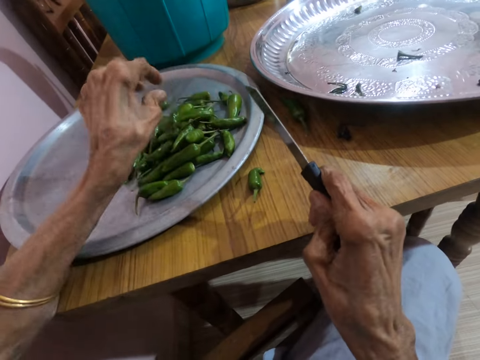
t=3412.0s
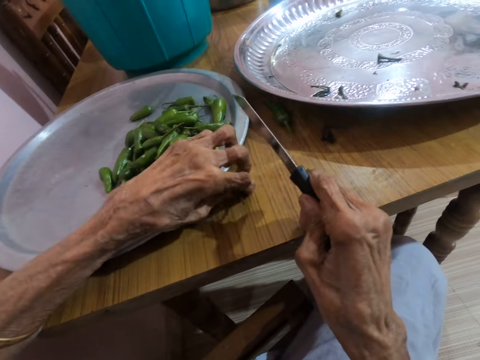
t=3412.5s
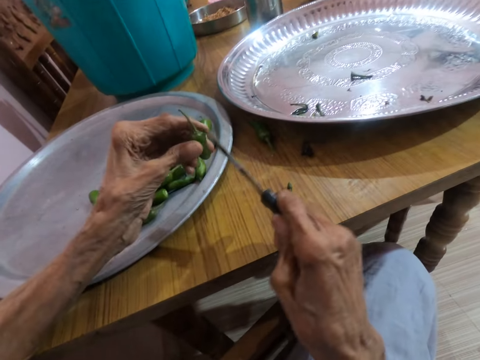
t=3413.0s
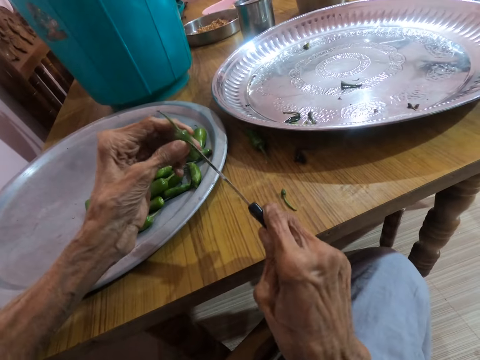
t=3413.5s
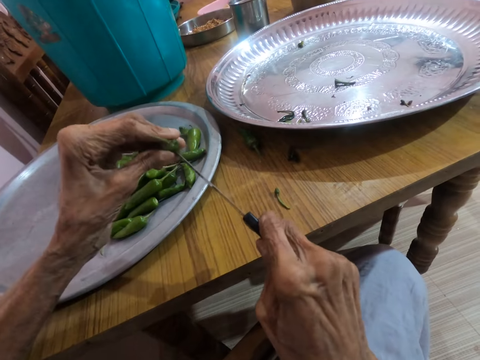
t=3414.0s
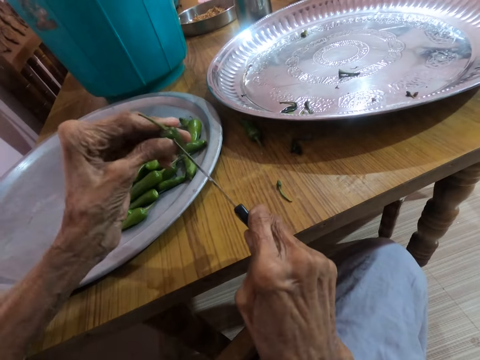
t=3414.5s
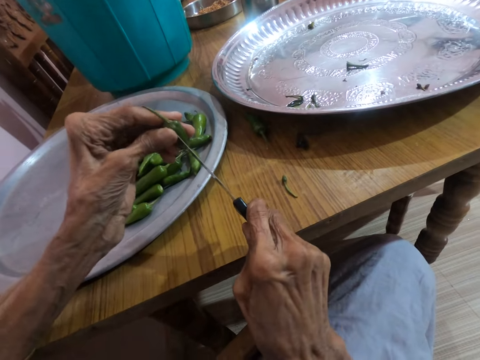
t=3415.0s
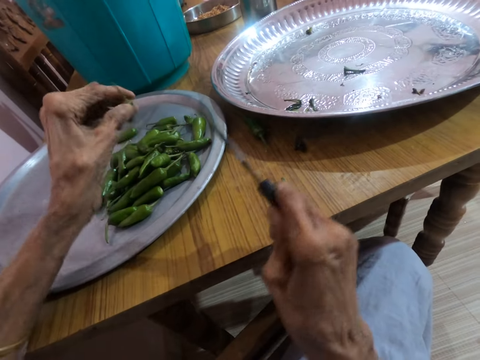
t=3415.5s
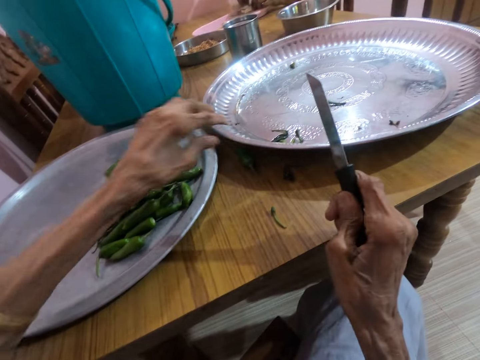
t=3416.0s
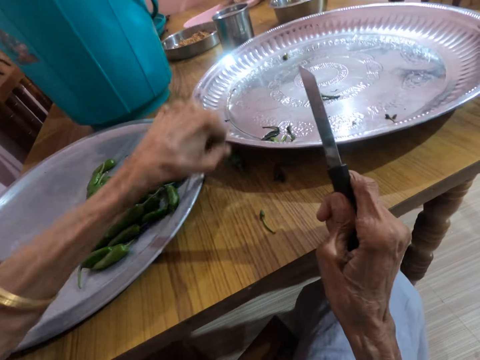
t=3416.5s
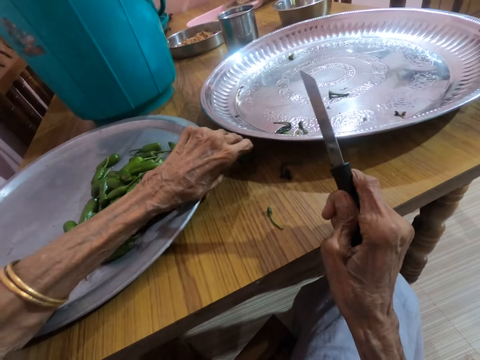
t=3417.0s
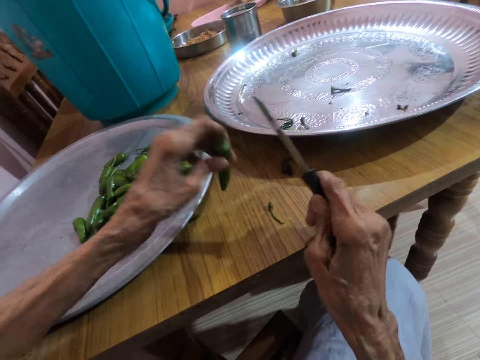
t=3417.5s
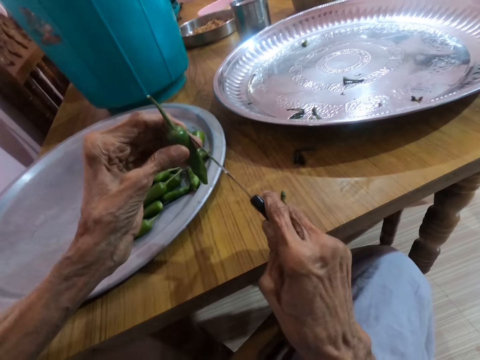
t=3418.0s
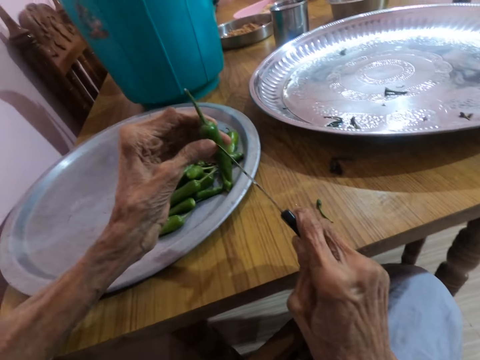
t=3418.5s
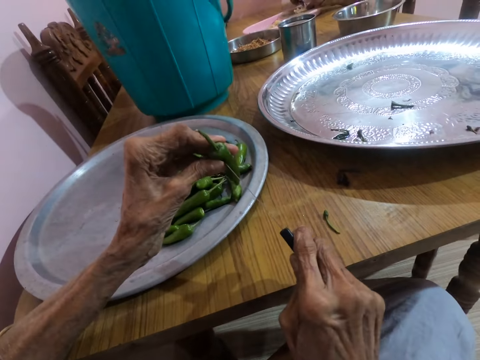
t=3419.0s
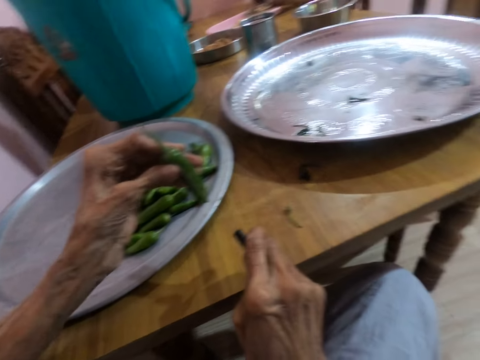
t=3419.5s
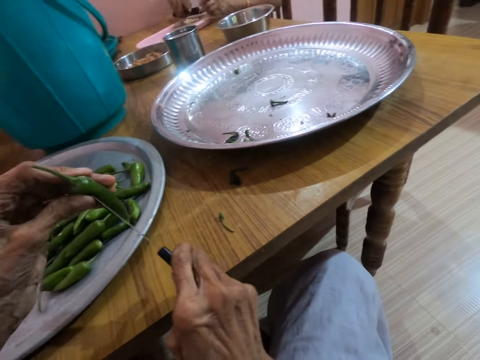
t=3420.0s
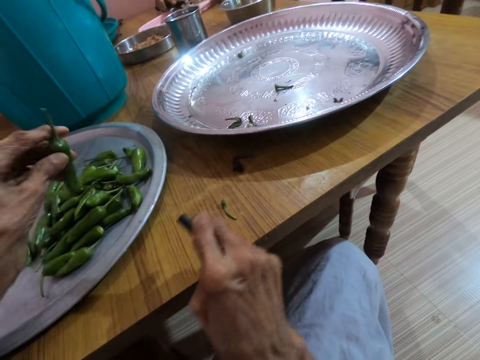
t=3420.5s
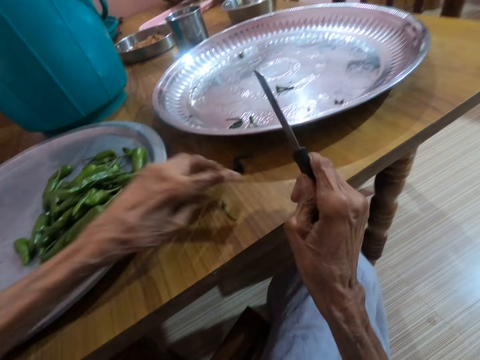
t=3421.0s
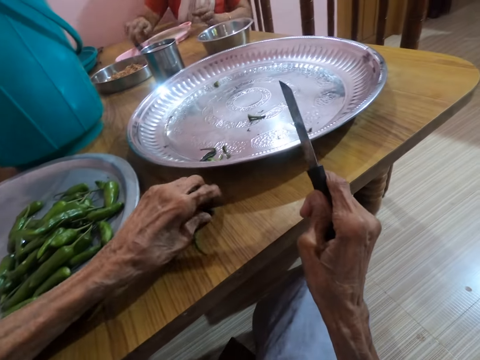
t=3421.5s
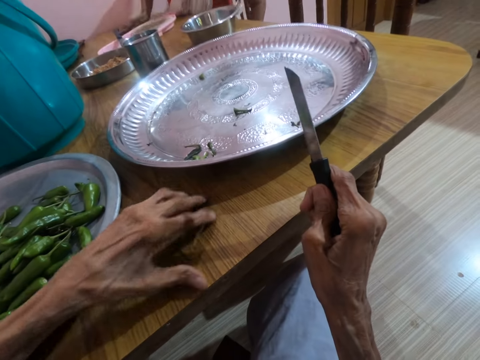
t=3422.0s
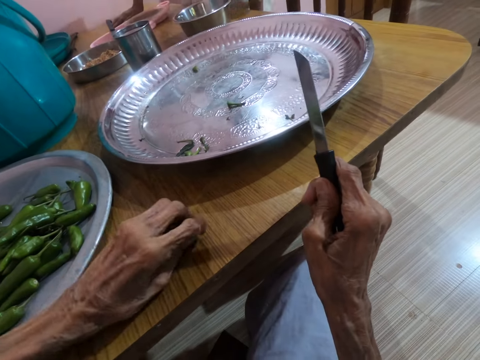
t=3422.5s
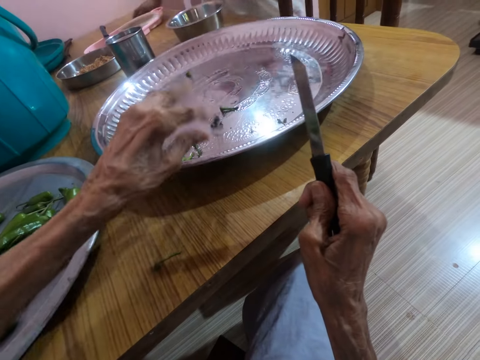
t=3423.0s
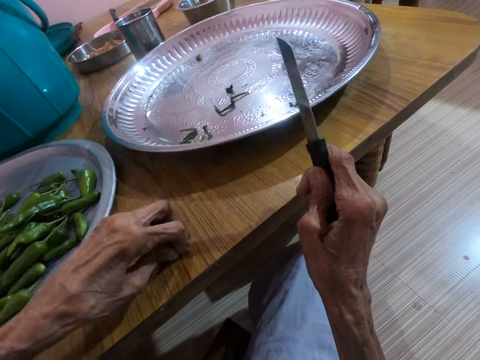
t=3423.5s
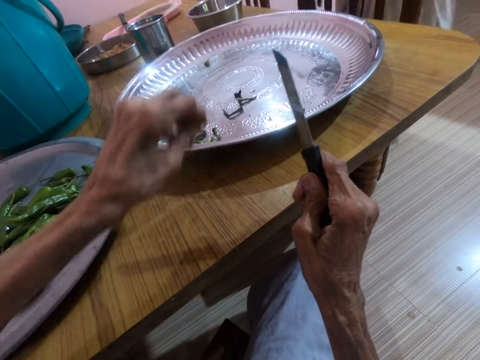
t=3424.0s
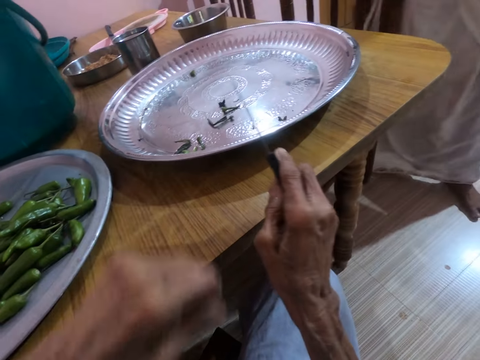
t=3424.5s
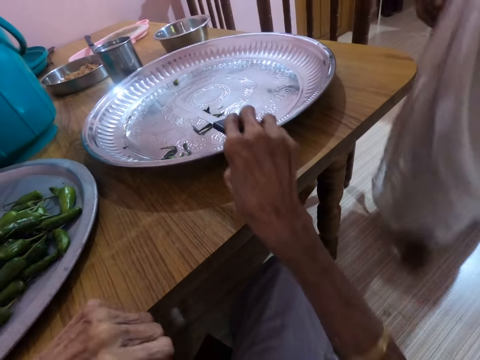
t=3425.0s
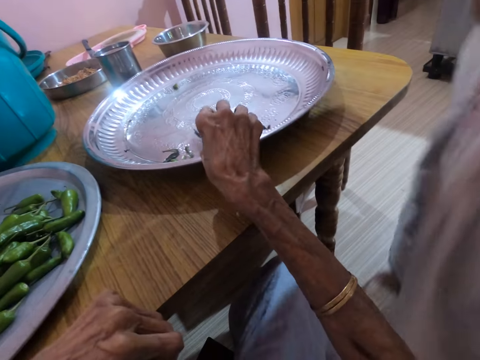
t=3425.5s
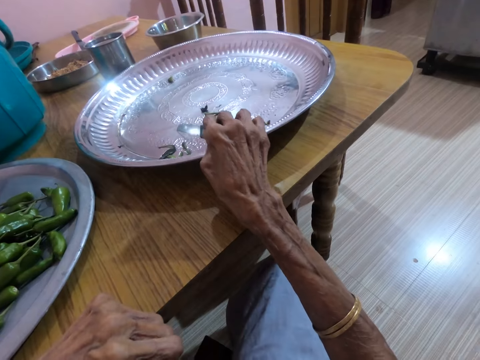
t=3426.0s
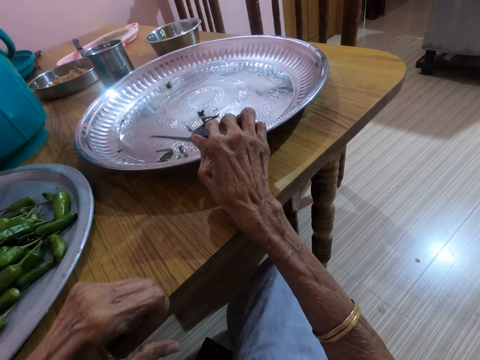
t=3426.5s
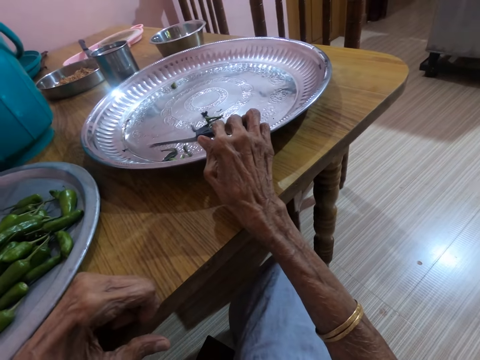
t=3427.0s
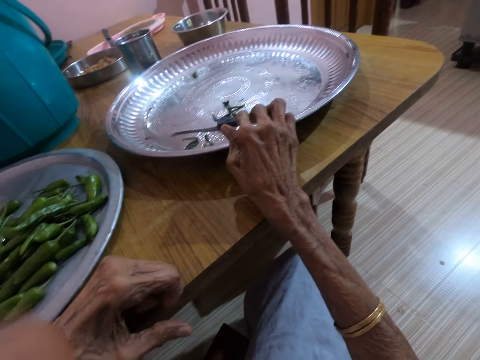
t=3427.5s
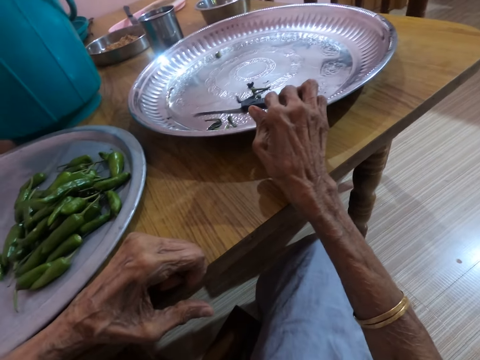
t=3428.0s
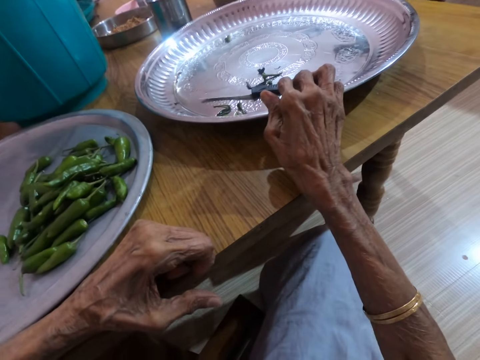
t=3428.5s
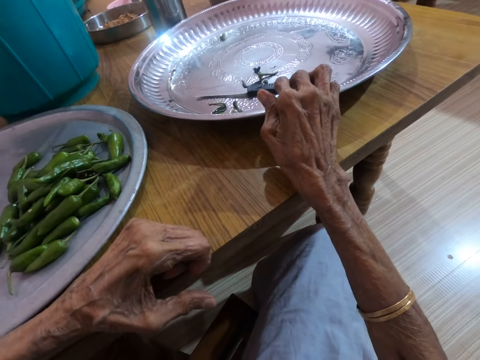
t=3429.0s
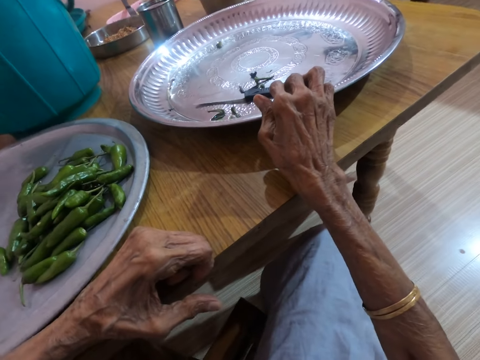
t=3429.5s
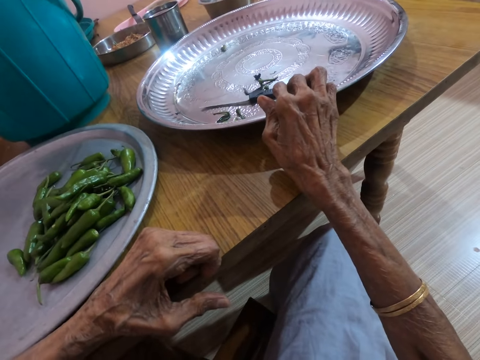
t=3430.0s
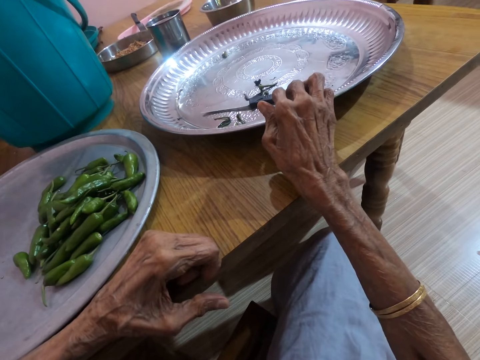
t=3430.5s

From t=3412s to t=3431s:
The camera wearer drops the green pepper in the tray with her left hand. She picks the green pepper from the table with her left hand. She pierces the green pepper in her left hand with the knife in her right hand. She drops the green pepper in the tray with her left hand. She picks the green pepper from the table with her left hand. She pierces the green pepper in her left hand with the knife in her right hand. She drops the green pepper in the tray with her left hand. She picks some pepper stems from the table with her left hand. She drops the pepper stems in the tray with her left hand. She drops the knife in the tray with her right hand.
